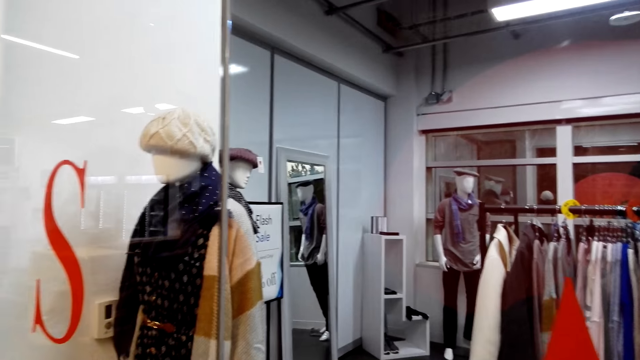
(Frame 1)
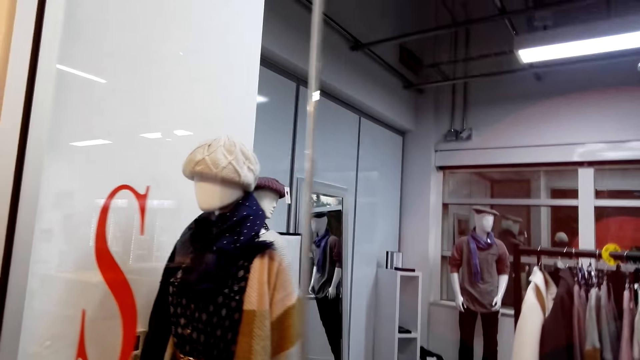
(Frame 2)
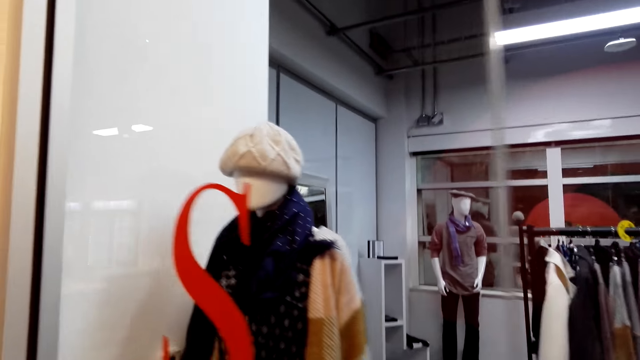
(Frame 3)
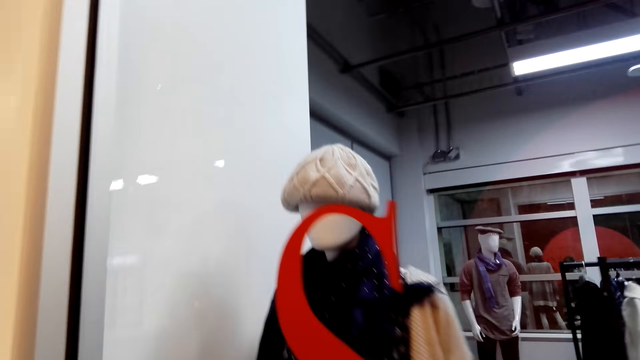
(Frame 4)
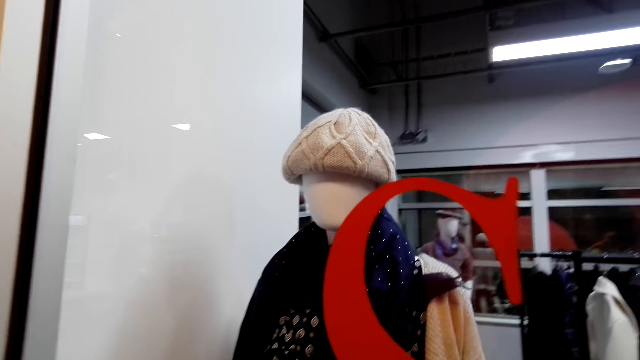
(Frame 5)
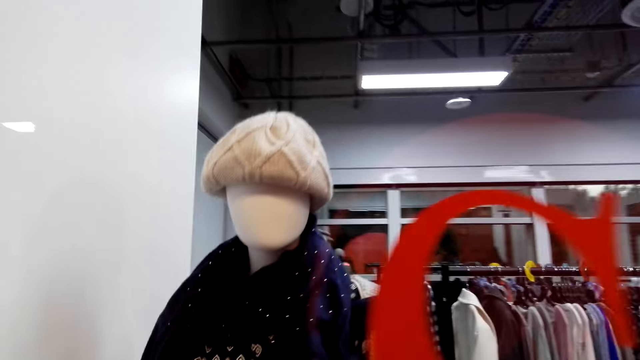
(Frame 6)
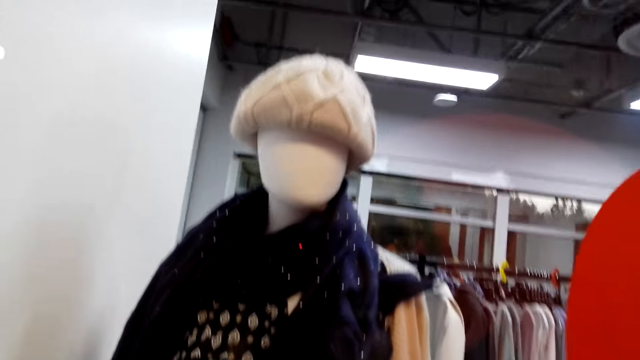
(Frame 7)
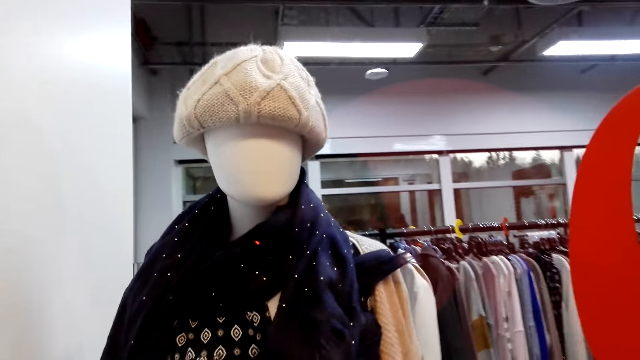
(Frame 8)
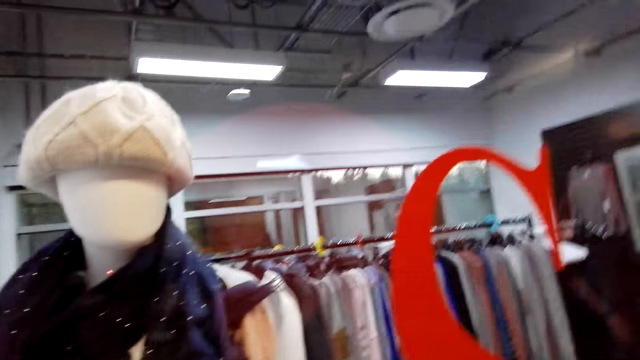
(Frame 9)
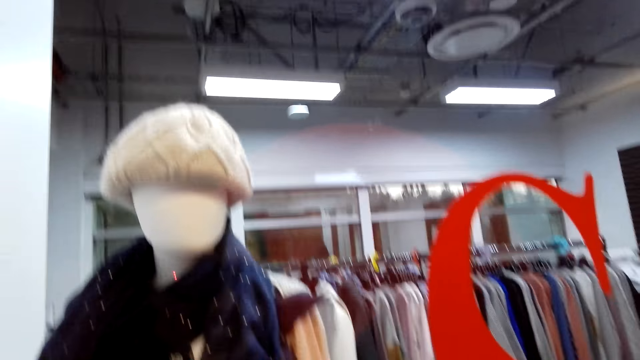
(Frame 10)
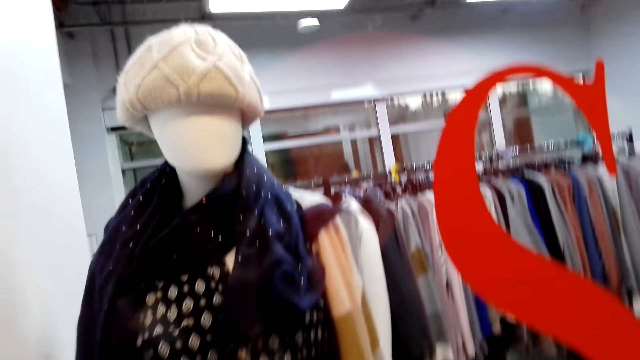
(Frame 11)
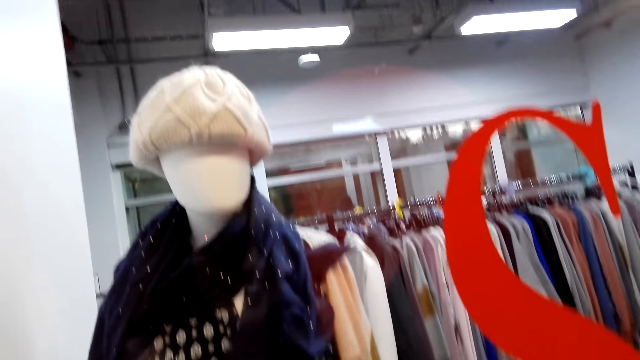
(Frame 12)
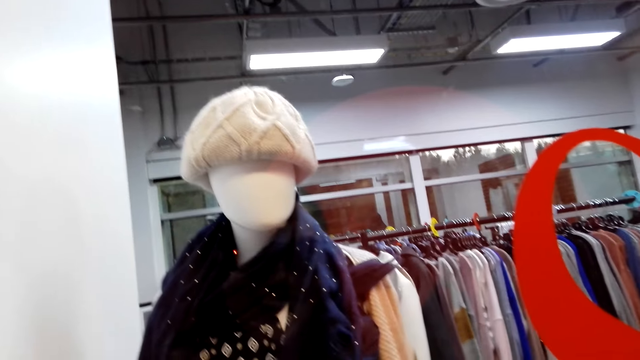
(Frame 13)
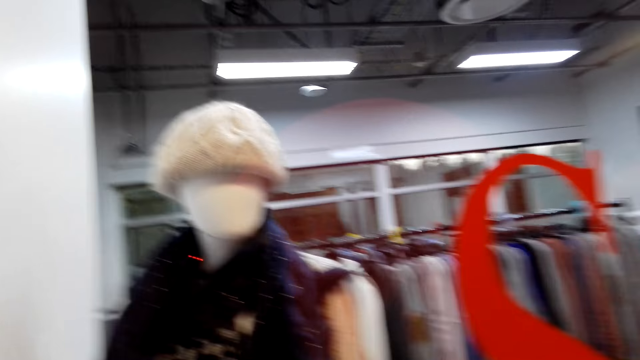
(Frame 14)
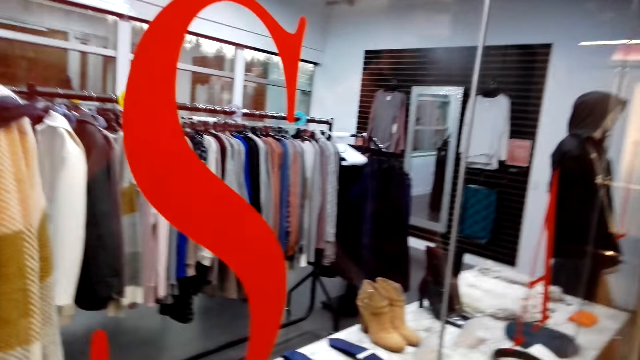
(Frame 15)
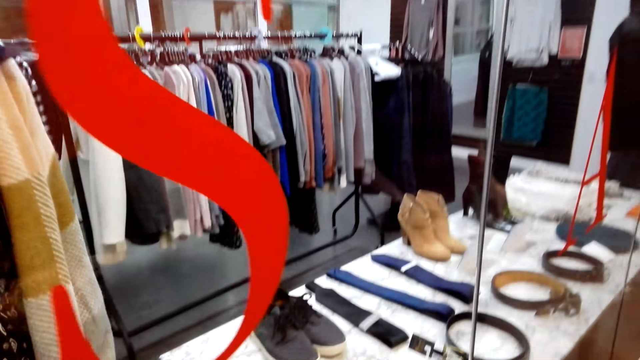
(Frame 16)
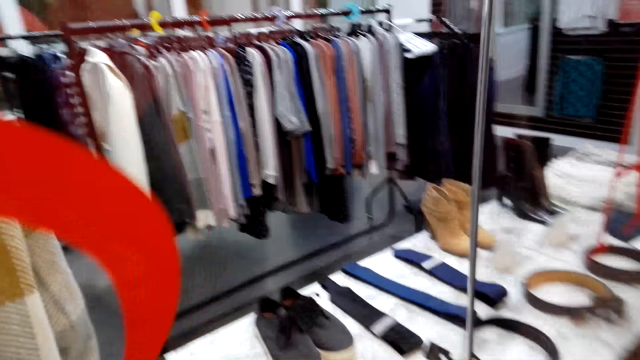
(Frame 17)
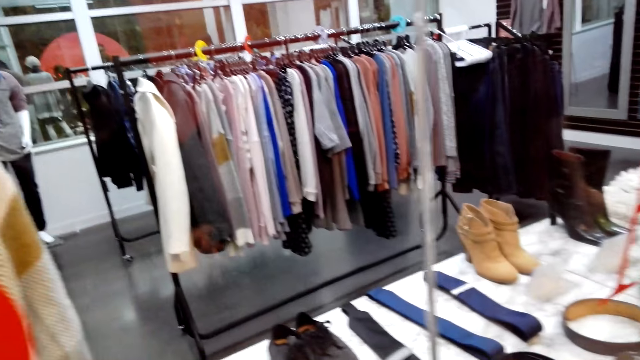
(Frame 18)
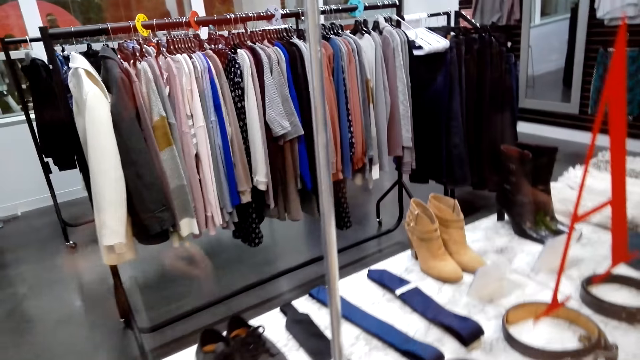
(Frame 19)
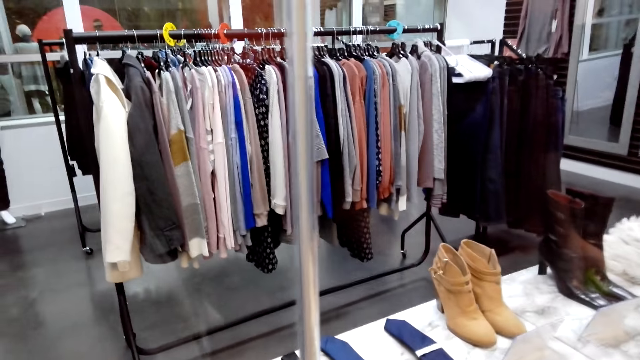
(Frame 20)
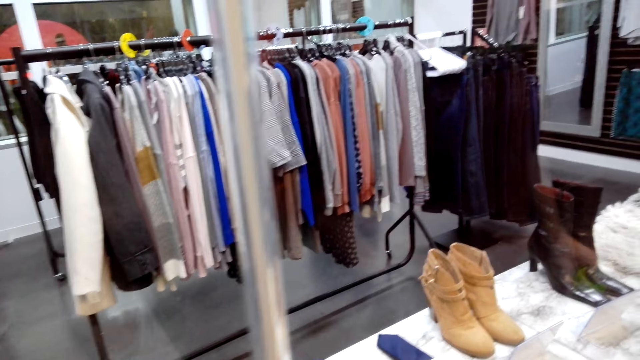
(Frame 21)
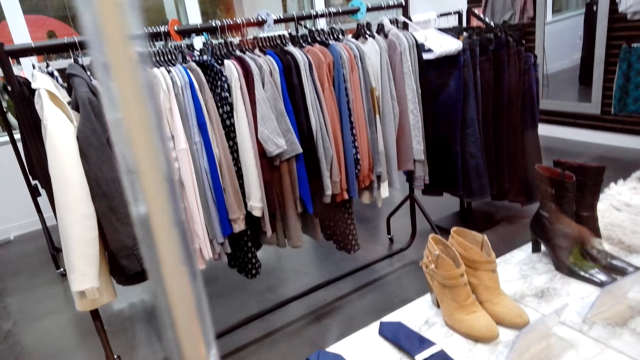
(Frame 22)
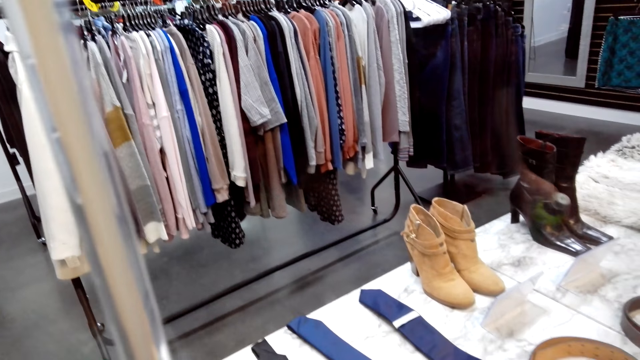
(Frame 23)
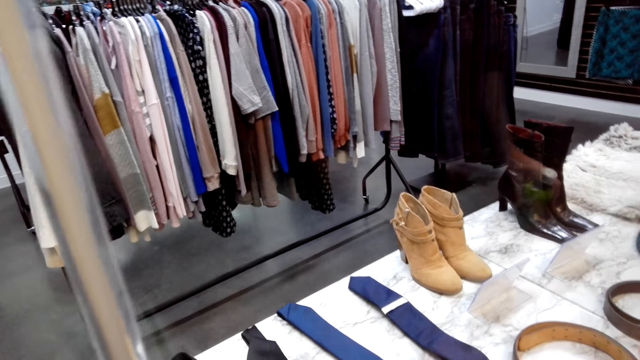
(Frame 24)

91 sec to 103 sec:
The camera wearer walks on the path. They look around a store.

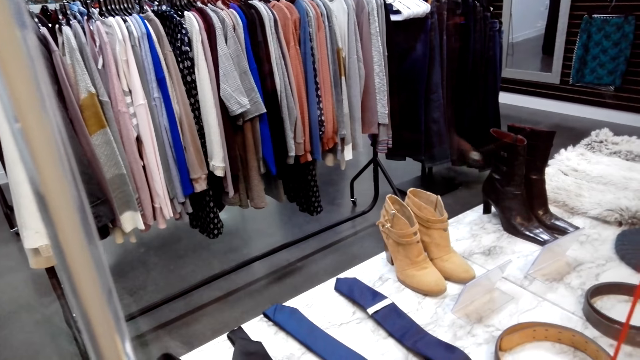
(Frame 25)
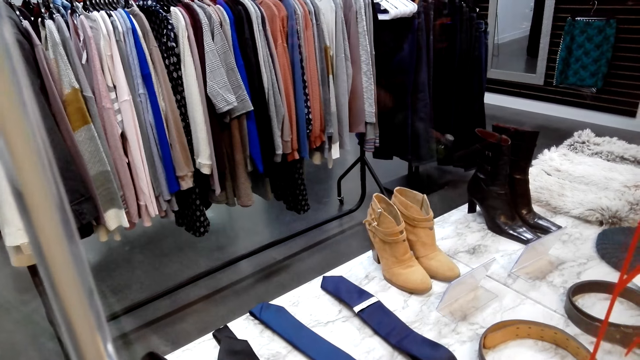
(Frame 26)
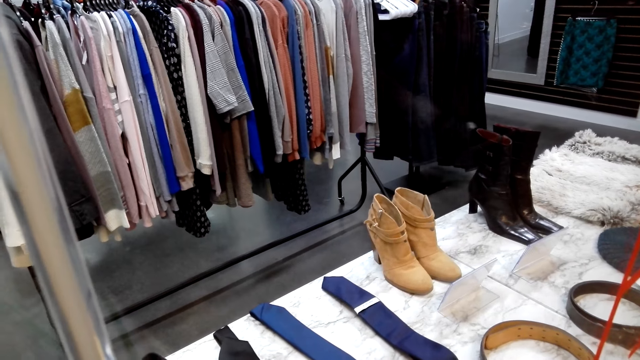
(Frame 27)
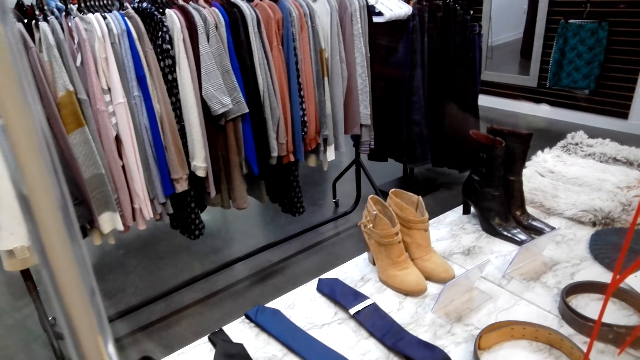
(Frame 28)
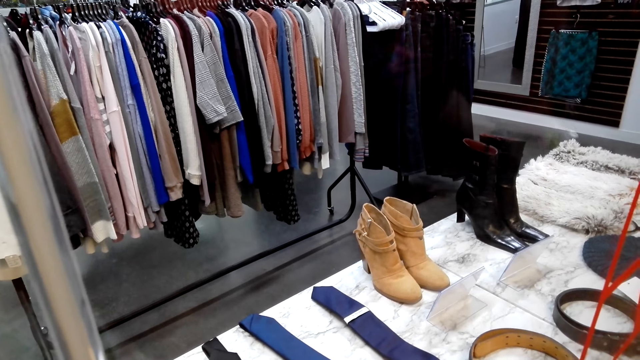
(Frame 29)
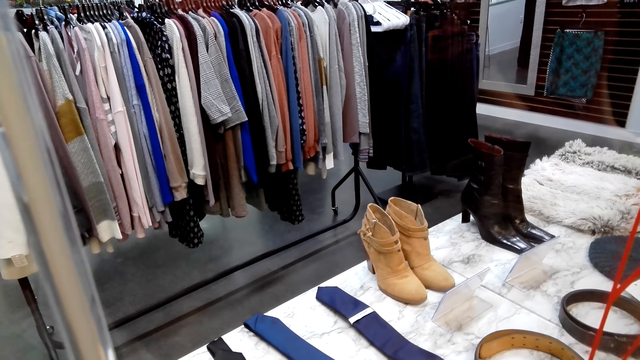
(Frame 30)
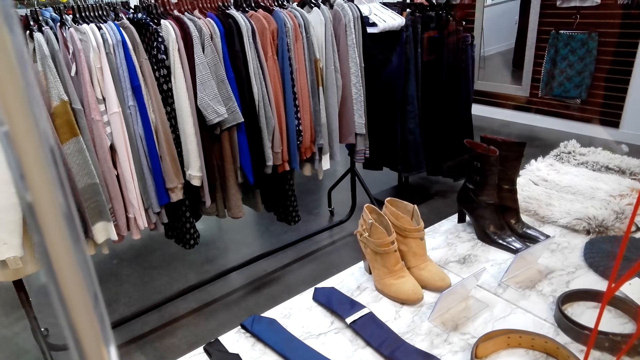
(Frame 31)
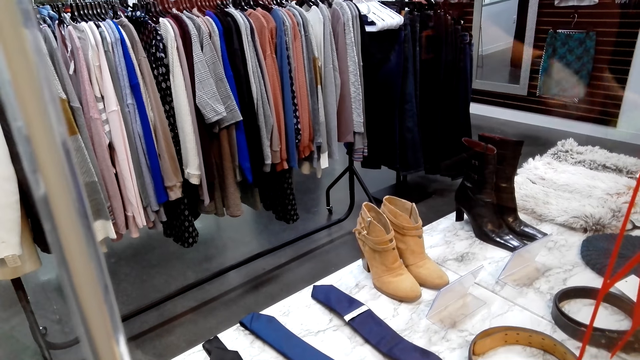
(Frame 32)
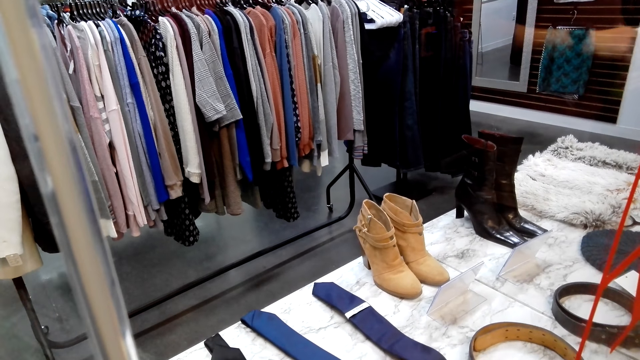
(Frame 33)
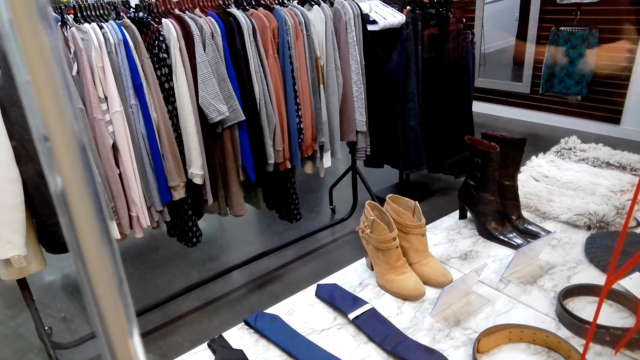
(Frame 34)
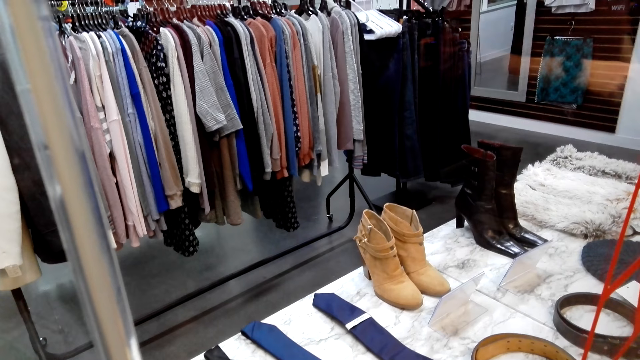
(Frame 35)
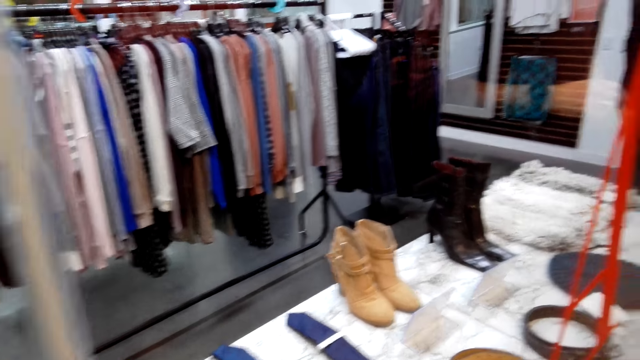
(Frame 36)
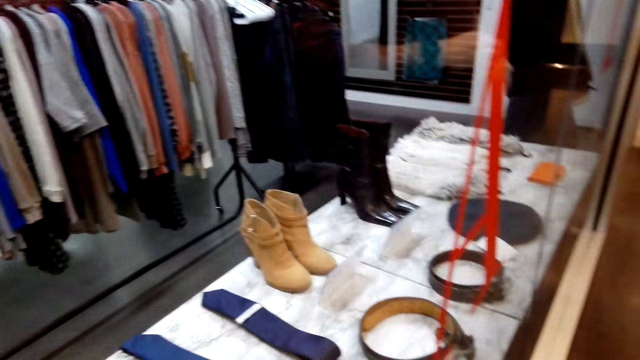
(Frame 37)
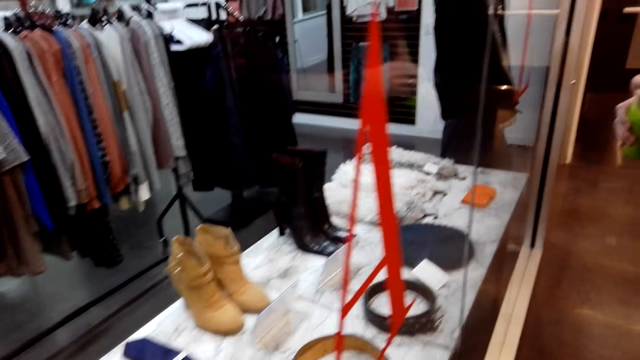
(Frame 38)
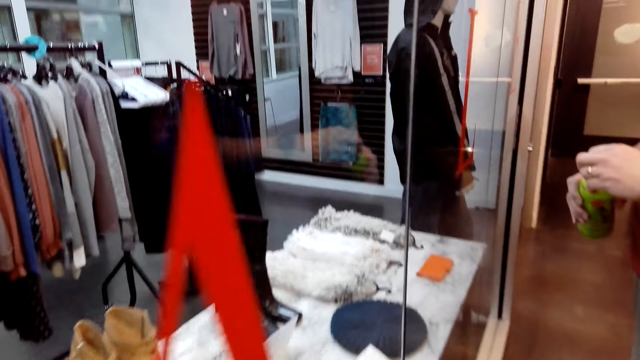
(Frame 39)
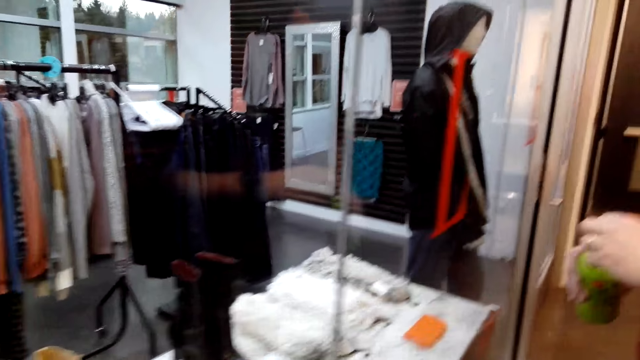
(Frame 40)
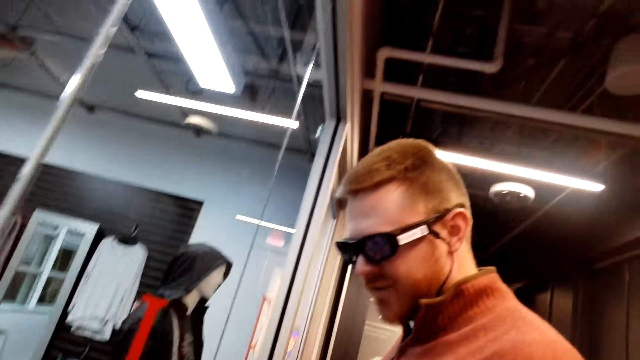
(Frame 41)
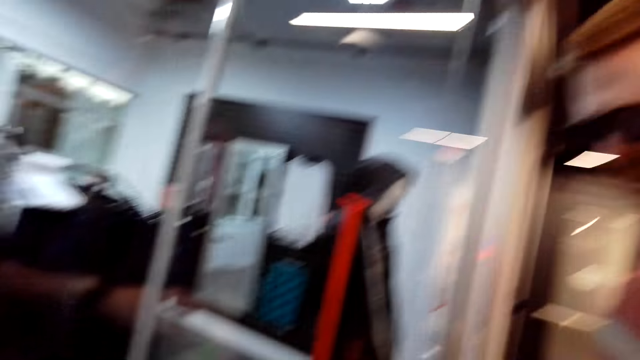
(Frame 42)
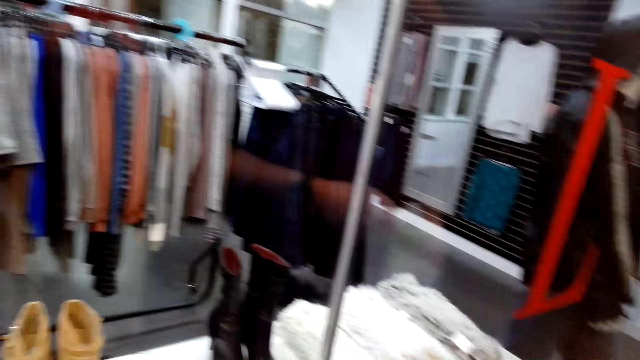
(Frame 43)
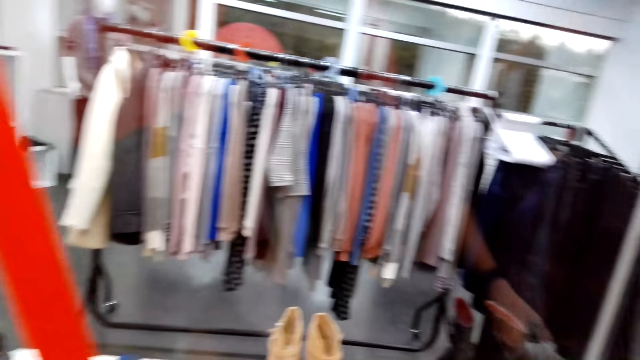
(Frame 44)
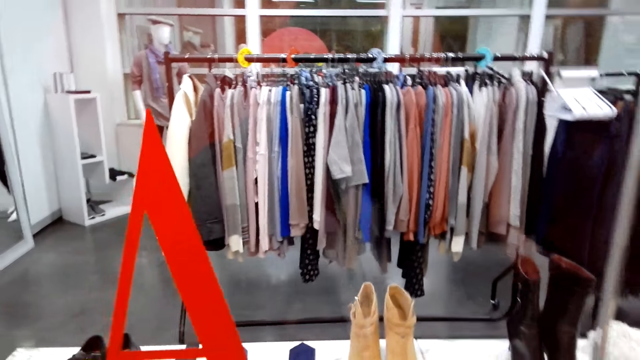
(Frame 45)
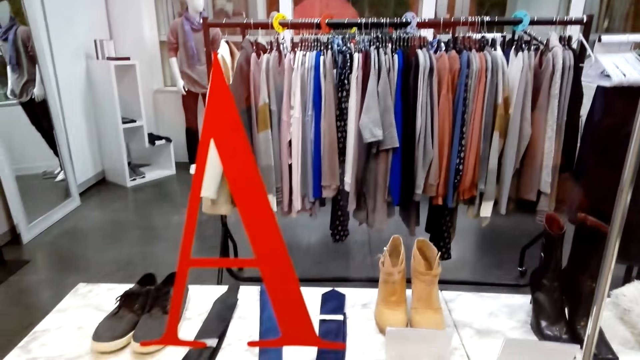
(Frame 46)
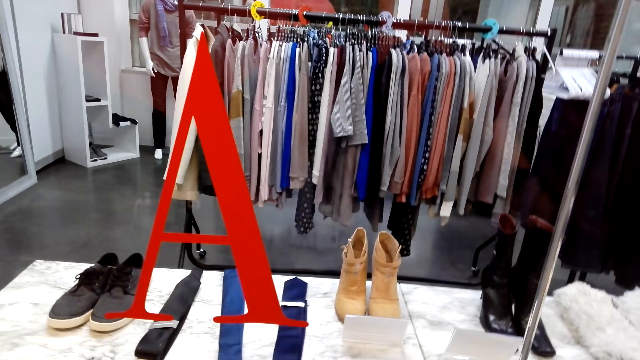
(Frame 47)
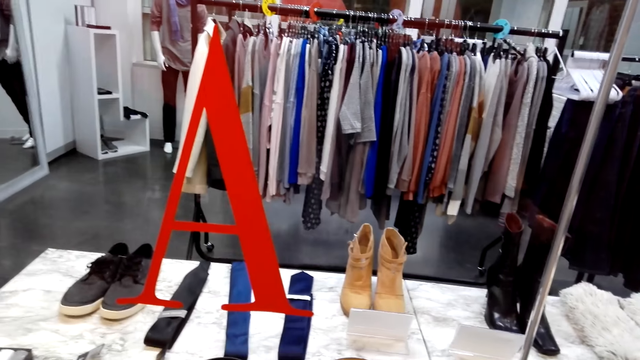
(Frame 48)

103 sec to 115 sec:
A man opens a bottle. The camera wearer looks around a store.
